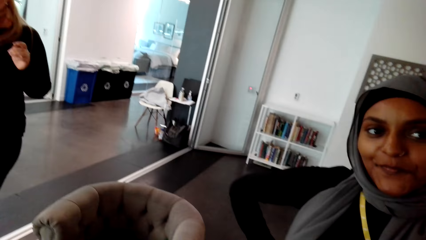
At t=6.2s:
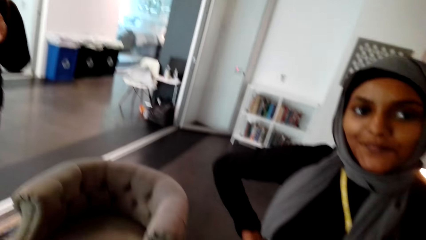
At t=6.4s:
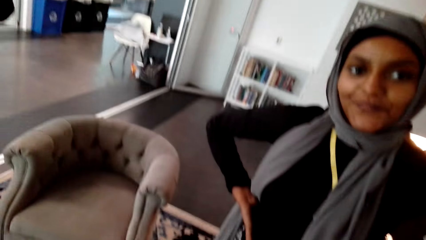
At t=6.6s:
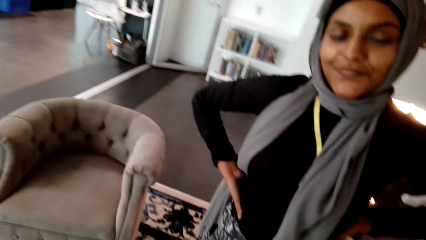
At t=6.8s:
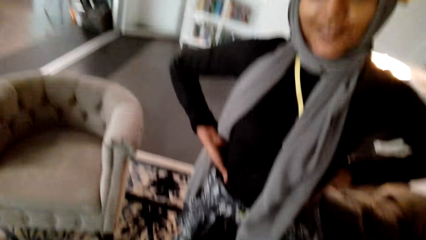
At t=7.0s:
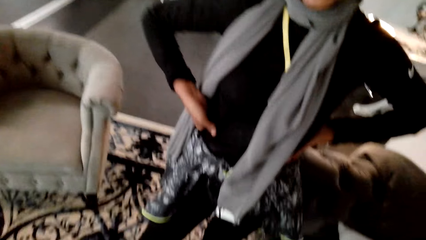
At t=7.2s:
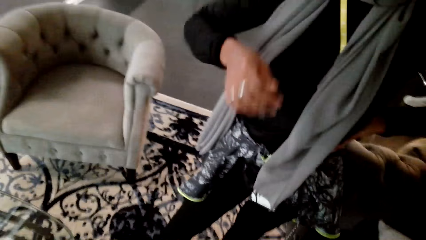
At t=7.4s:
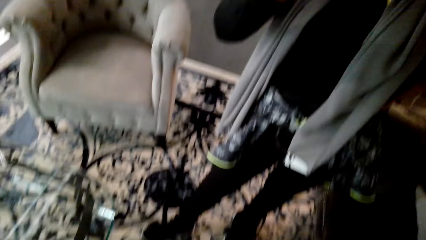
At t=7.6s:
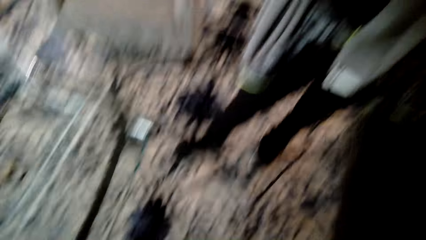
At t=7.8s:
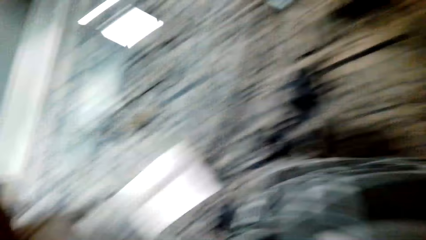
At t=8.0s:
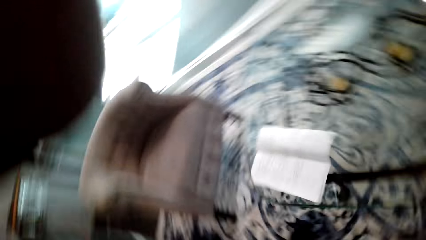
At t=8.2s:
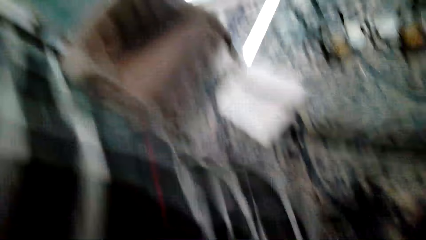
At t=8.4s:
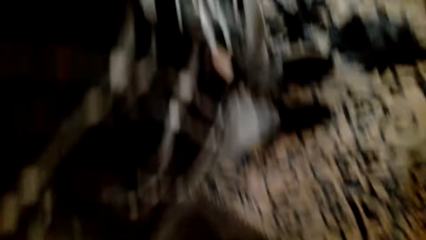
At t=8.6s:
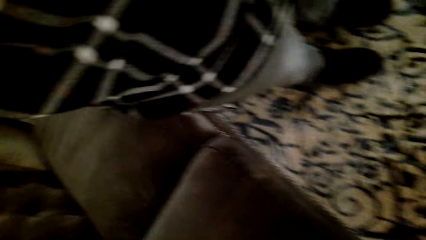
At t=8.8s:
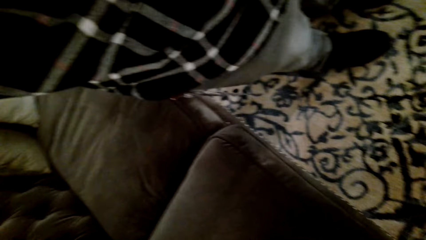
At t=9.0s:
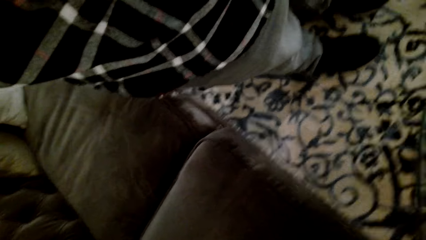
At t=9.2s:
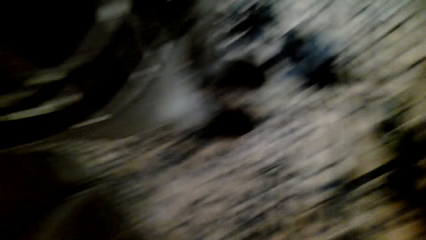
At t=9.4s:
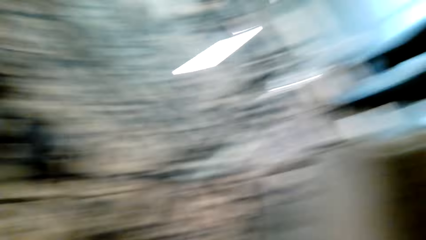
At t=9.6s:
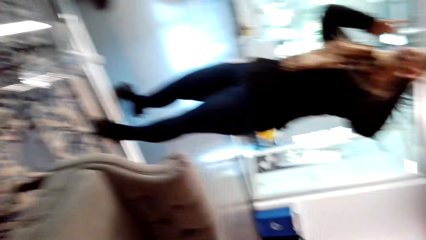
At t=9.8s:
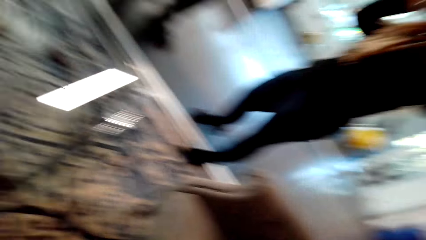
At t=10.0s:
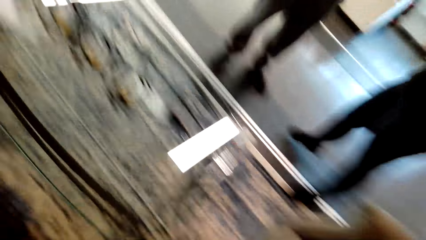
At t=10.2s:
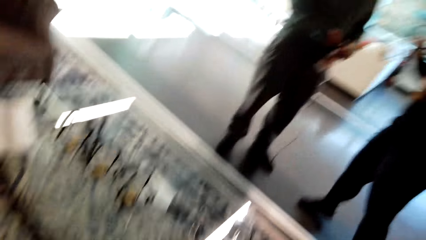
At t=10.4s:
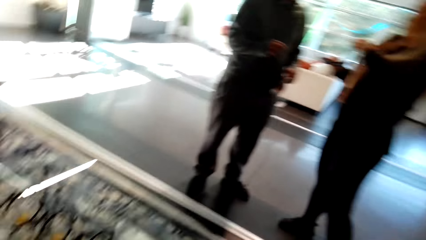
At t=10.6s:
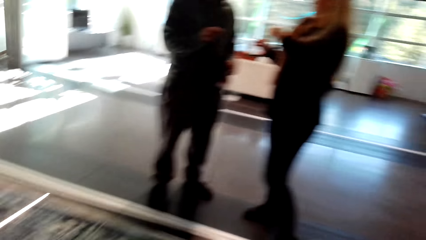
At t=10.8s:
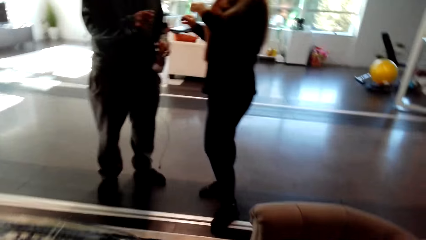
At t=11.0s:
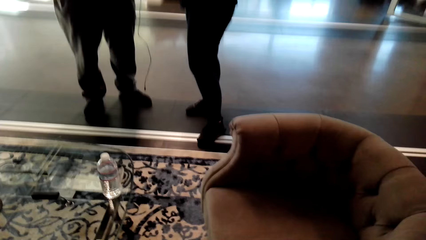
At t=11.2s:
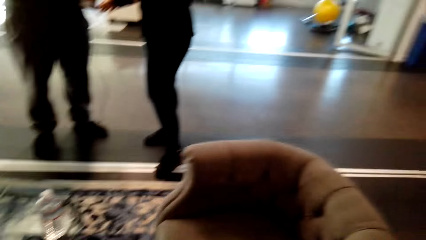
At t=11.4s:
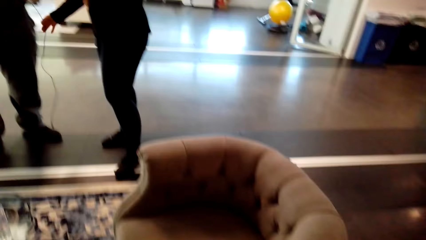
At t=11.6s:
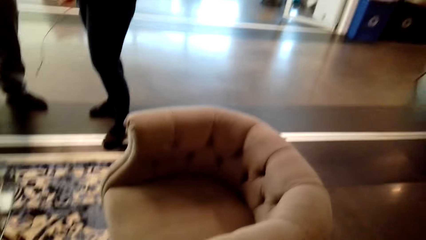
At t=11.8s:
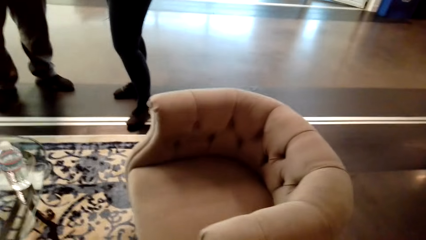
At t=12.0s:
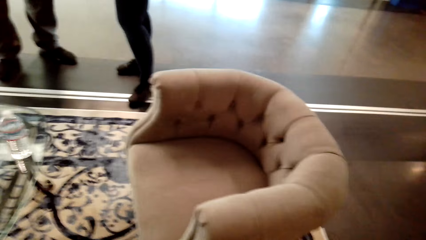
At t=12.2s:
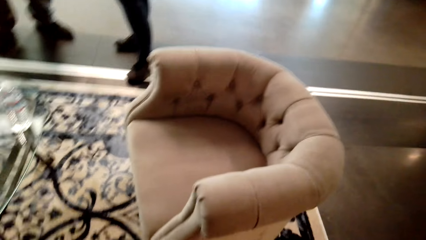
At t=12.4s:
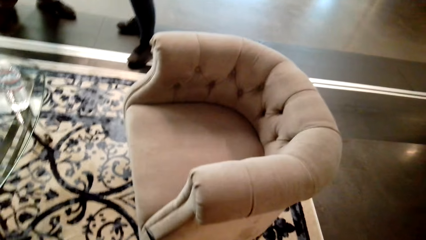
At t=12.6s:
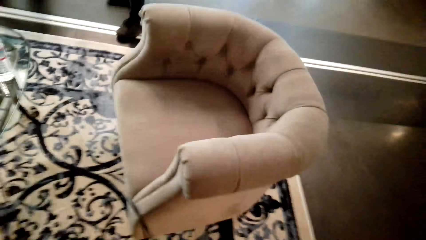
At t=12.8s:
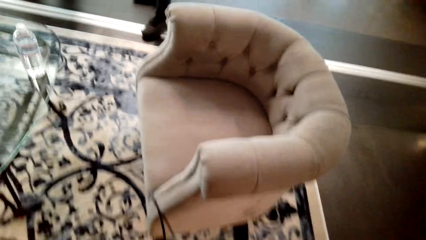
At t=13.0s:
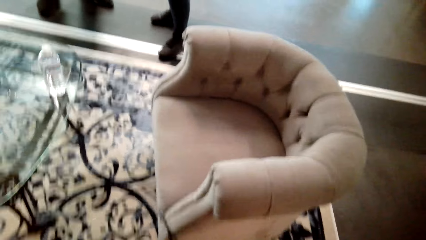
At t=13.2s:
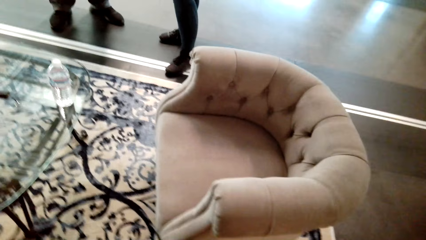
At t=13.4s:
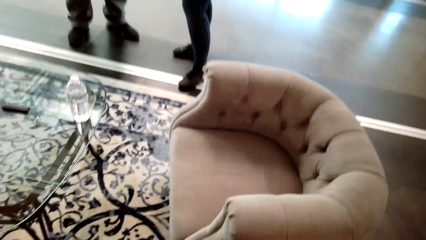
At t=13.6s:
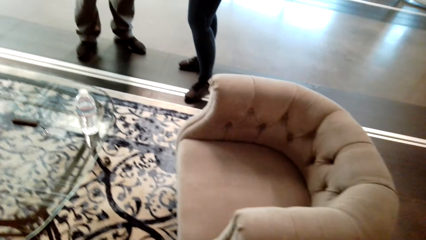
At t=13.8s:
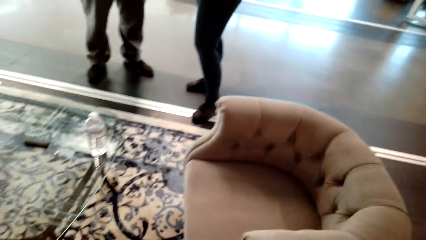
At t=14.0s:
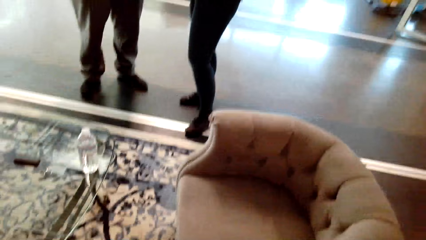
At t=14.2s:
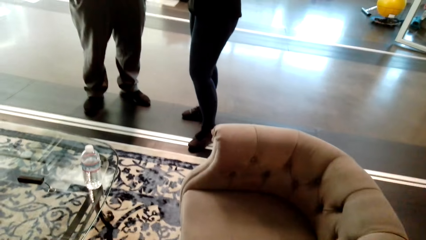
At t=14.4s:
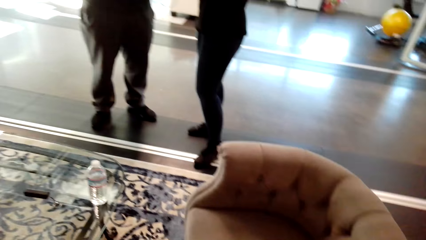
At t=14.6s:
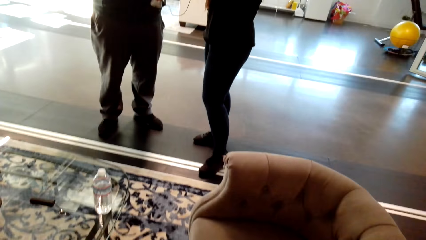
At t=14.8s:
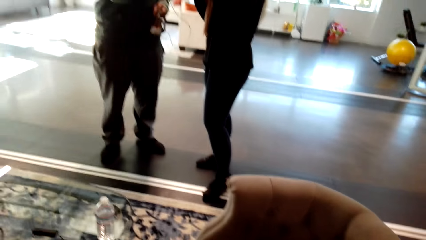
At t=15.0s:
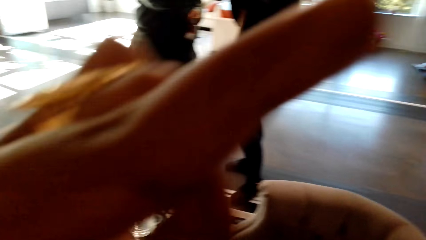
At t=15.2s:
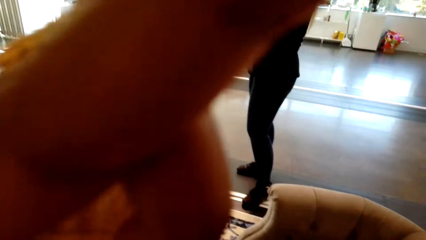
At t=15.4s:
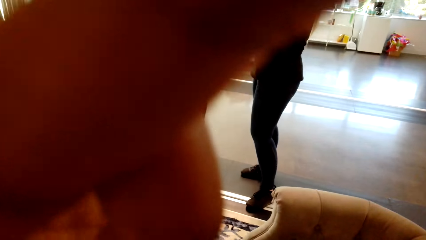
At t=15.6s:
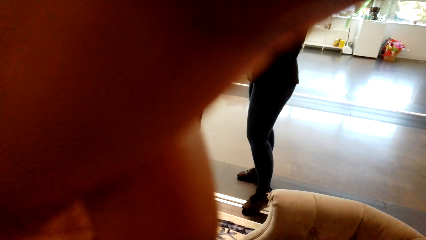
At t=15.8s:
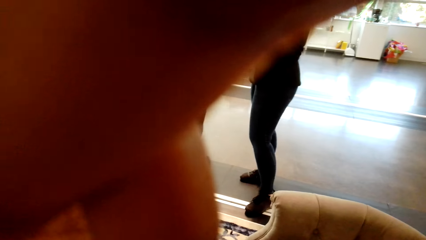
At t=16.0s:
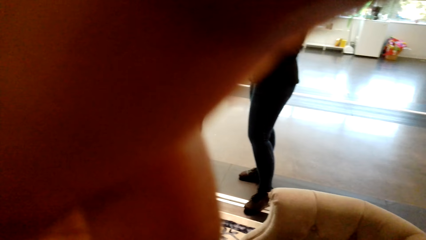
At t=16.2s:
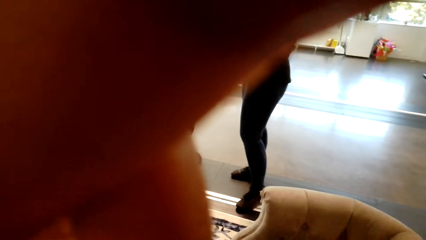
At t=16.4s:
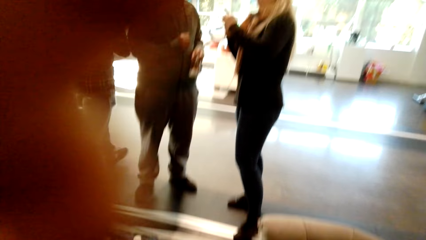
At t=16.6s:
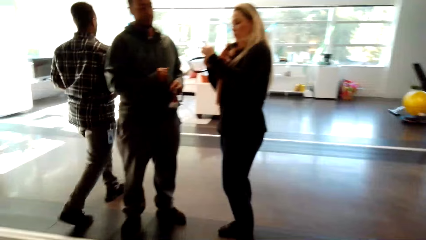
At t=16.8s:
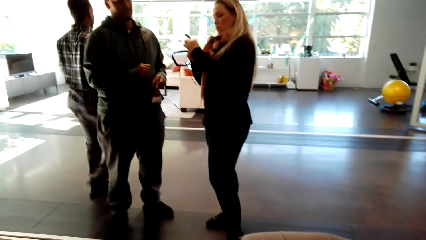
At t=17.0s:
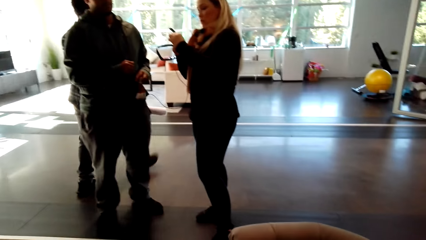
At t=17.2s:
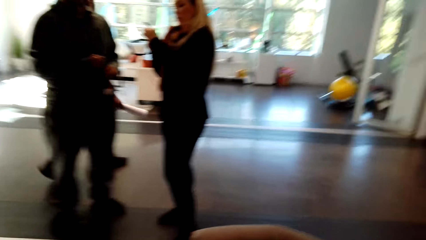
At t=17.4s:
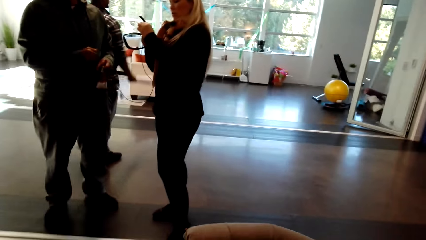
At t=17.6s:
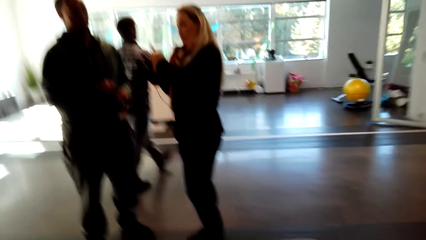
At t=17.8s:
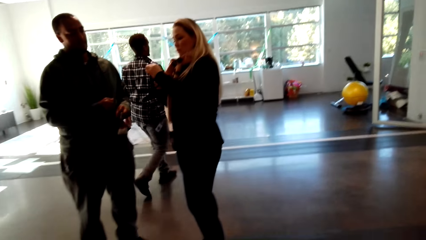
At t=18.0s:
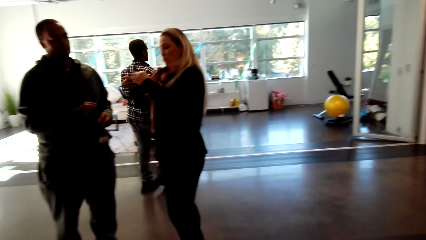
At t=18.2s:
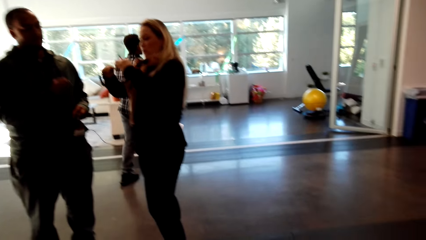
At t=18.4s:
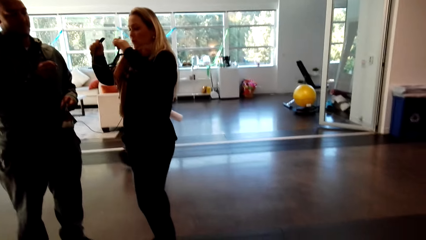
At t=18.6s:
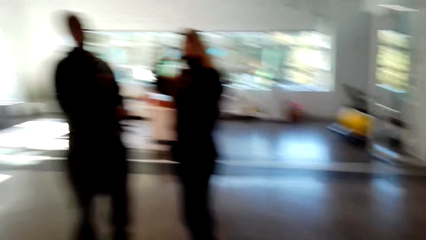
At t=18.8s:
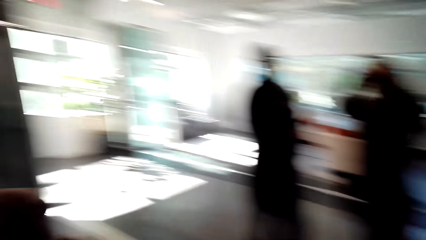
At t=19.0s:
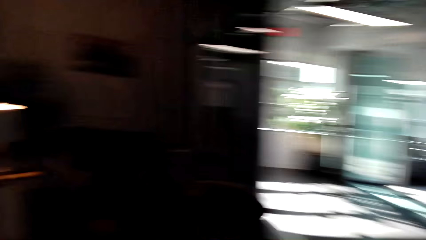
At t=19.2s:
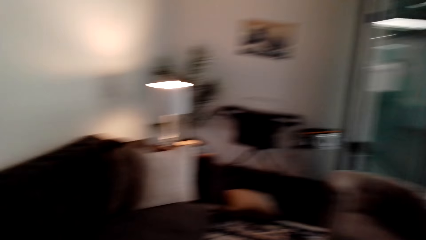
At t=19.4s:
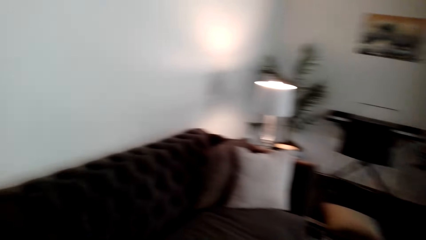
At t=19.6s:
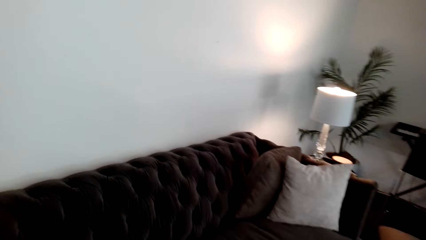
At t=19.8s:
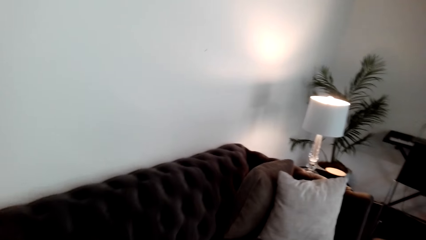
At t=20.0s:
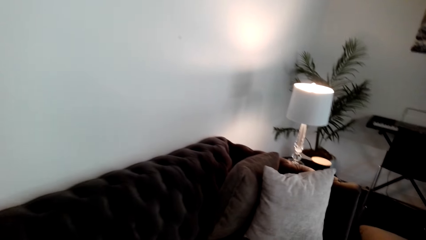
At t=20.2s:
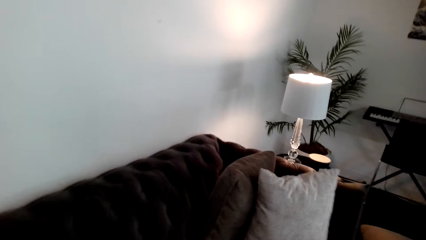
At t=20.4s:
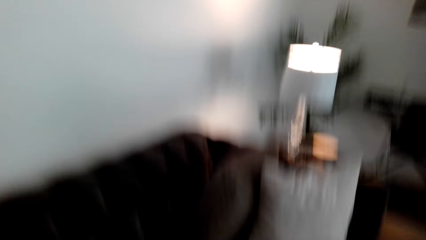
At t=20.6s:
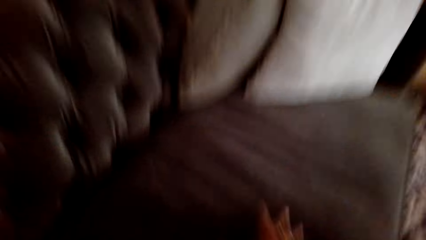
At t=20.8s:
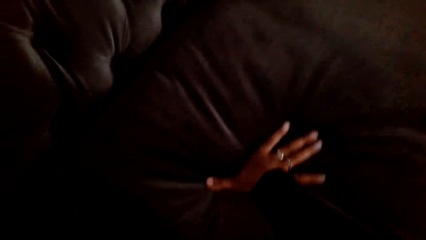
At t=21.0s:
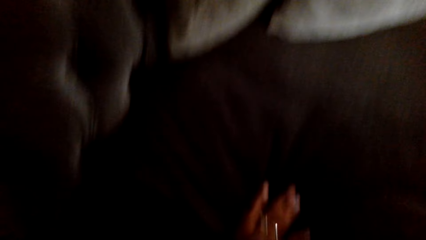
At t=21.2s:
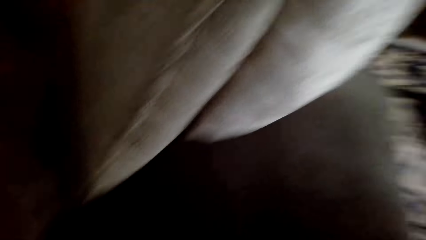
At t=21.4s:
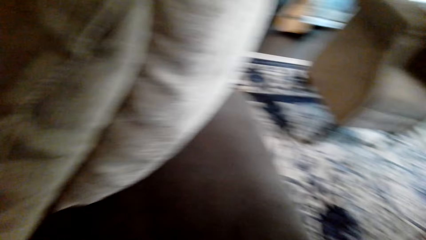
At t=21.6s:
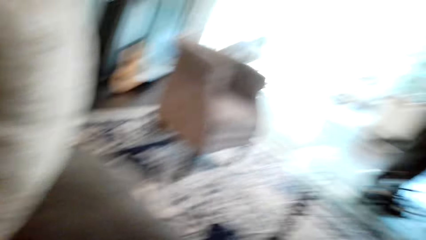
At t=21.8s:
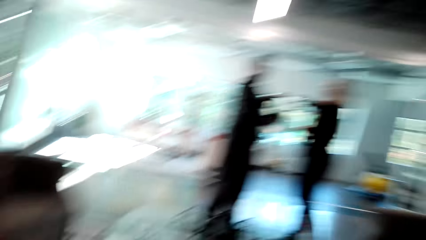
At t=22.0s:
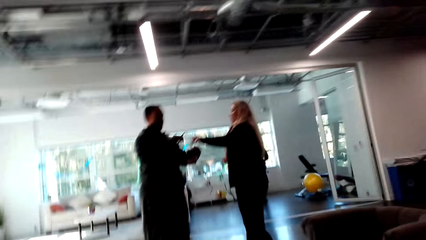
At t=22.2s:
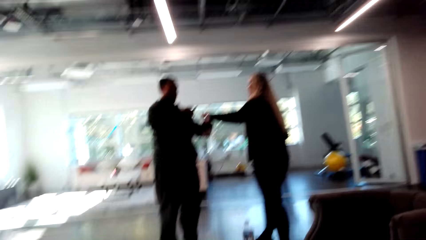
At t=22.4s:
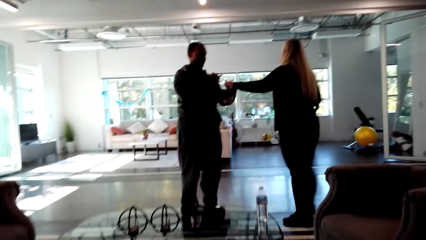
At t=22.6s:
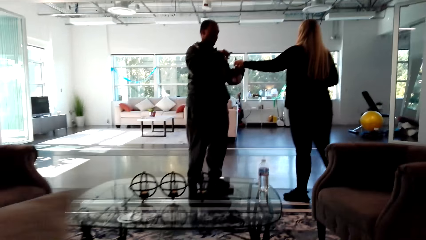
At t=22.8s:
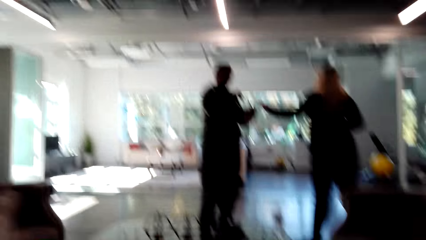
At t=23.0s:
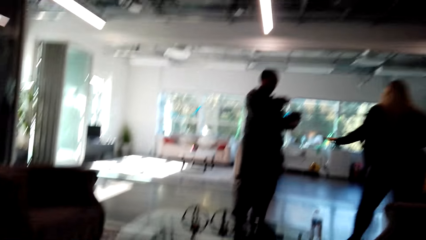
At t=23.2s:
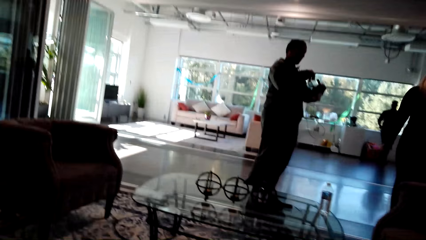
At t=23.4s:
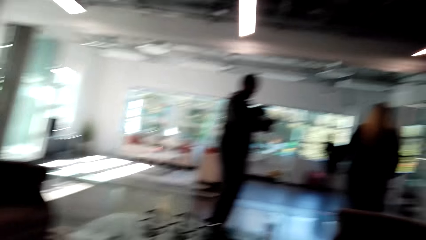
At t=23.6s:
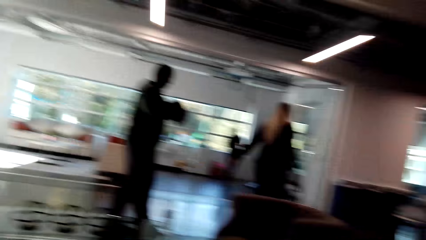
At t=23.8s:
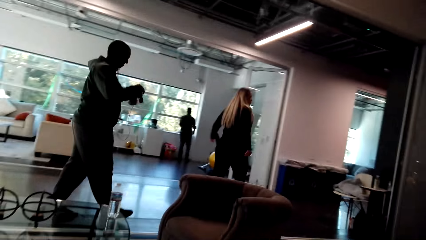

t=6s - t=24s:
The camera wearer converses with a woman. They fix the camera. The woman stands in the house. The camera wearer fixes the camera. The woman picks up the camera. Another woman converses with a man. The other woman holds a wire. The camera wearer looks around the house. They fix the camera. Another man walks around the house. The camera wearer looks around the house. They sit on a chair, and look around the house. The other woman converses with the first man and walks around the house.
